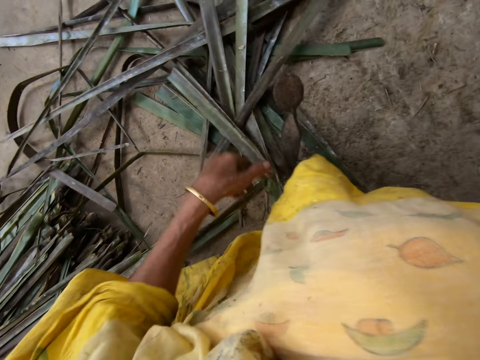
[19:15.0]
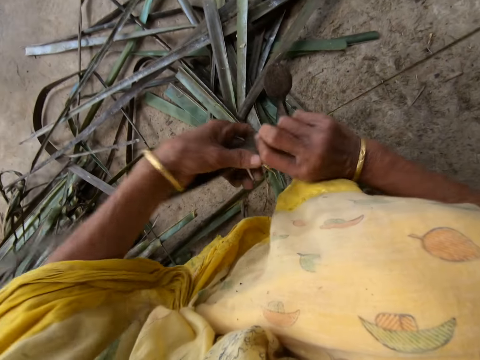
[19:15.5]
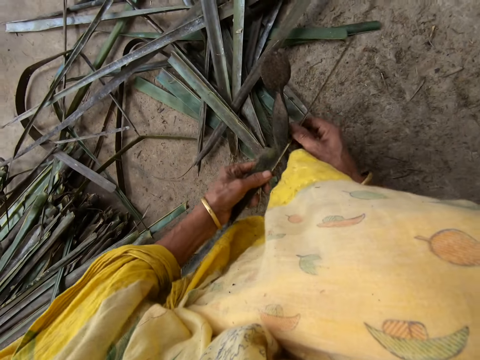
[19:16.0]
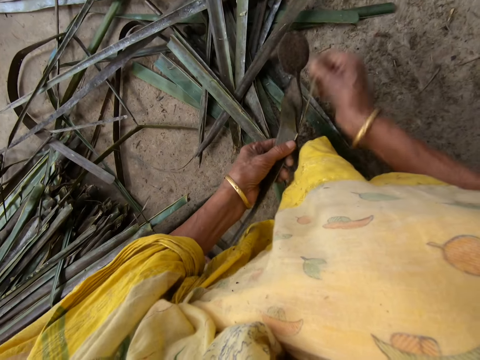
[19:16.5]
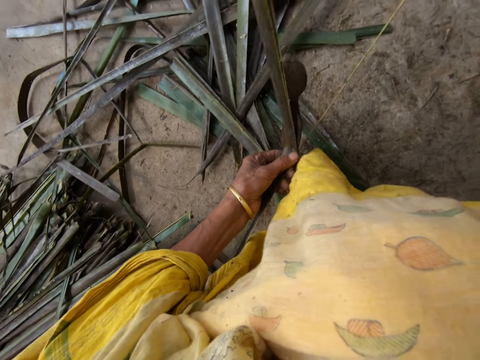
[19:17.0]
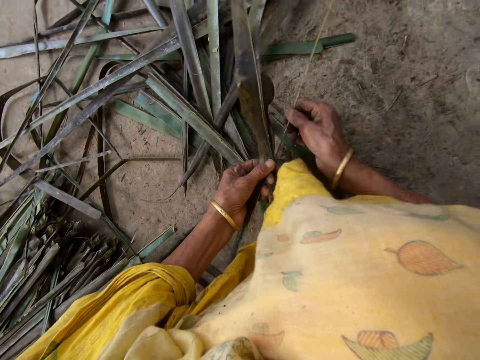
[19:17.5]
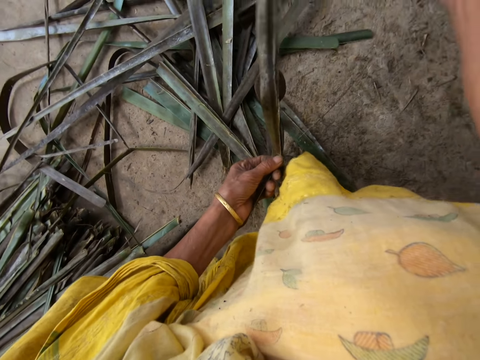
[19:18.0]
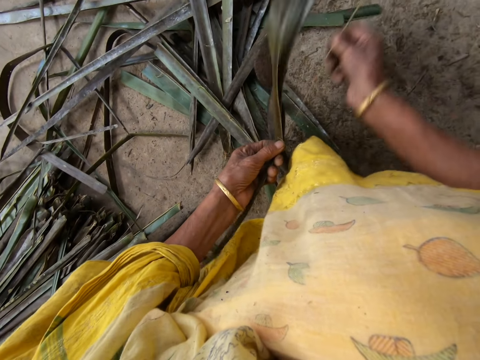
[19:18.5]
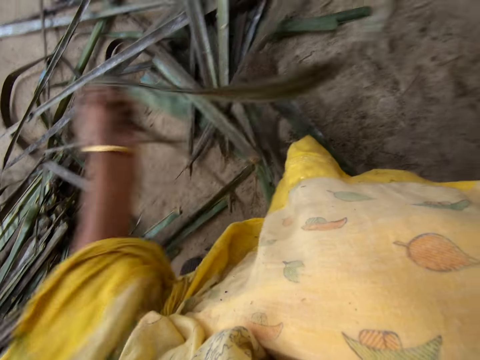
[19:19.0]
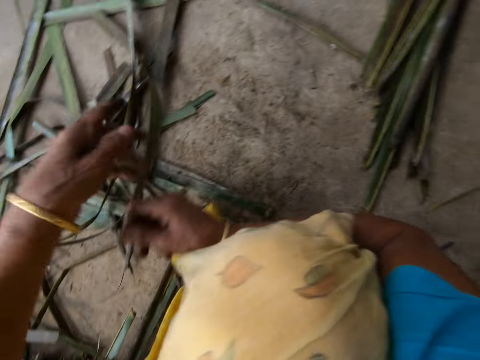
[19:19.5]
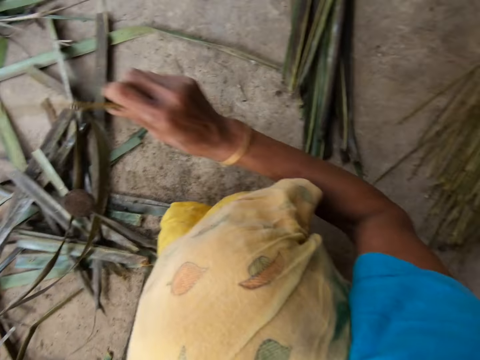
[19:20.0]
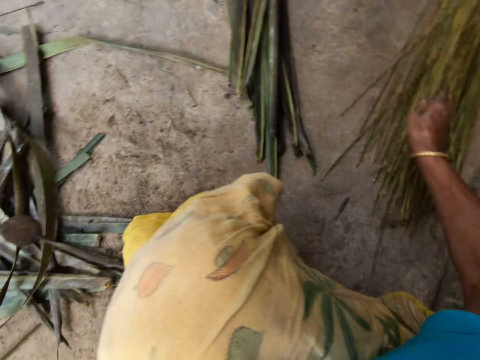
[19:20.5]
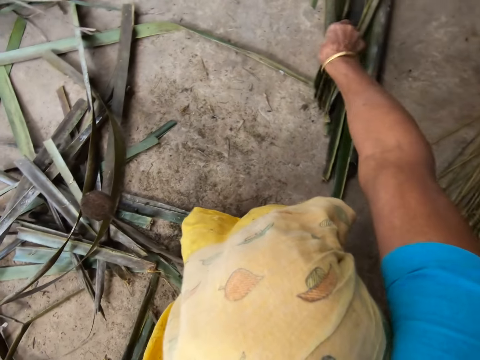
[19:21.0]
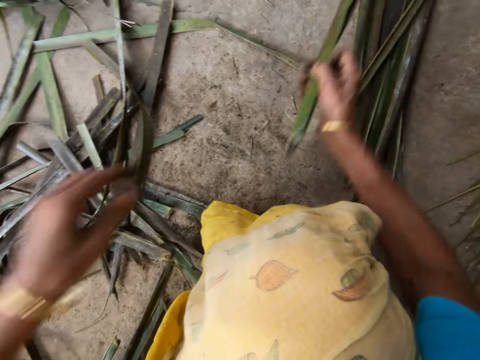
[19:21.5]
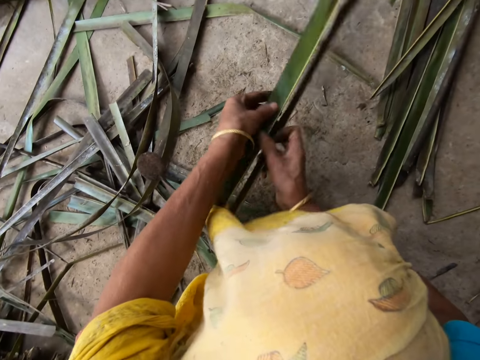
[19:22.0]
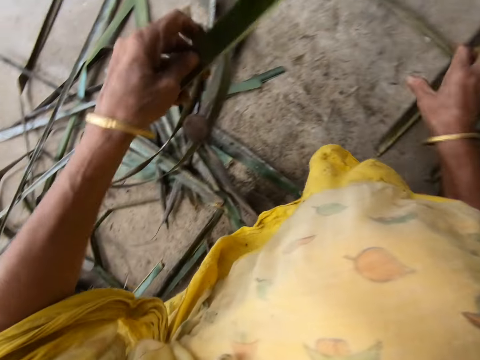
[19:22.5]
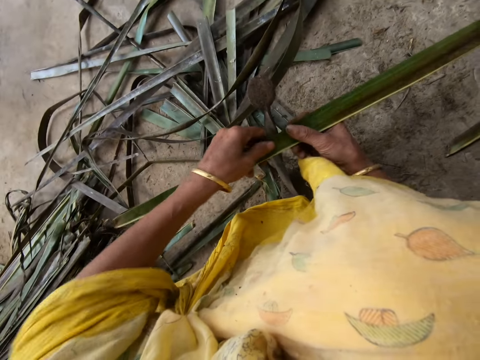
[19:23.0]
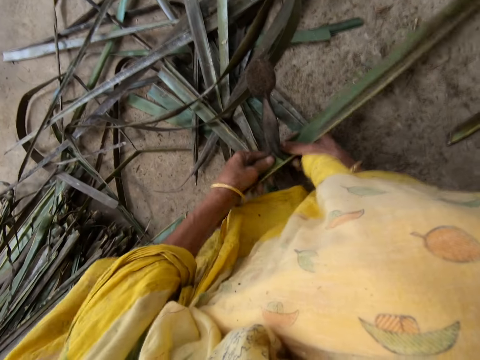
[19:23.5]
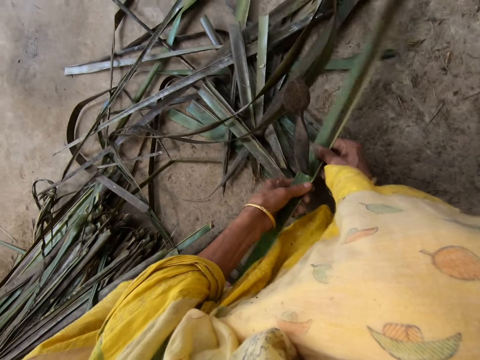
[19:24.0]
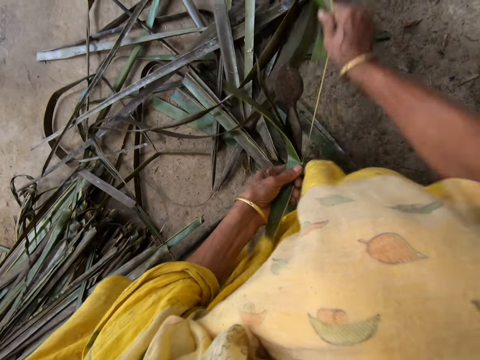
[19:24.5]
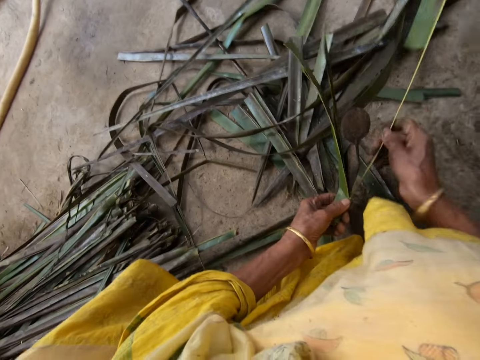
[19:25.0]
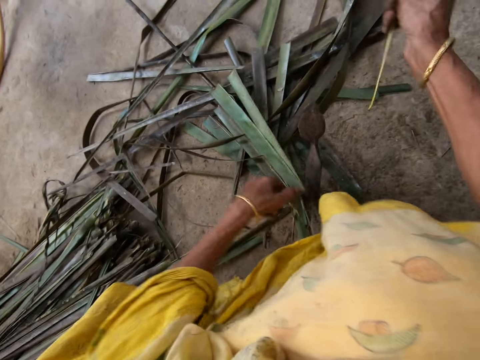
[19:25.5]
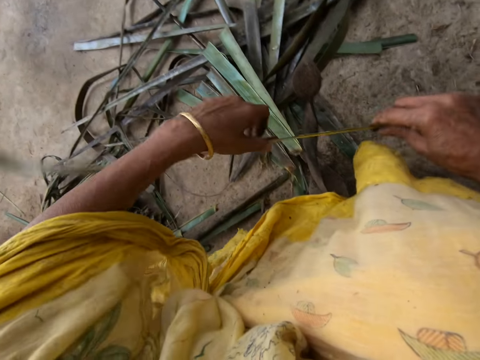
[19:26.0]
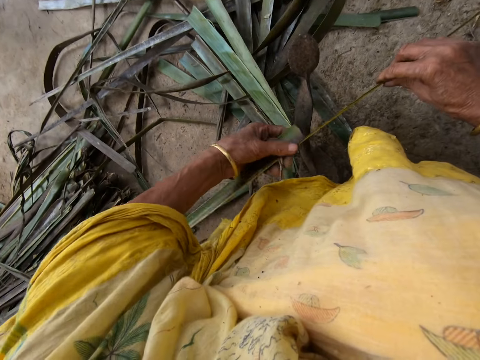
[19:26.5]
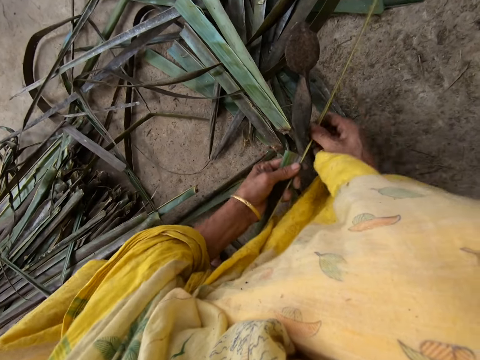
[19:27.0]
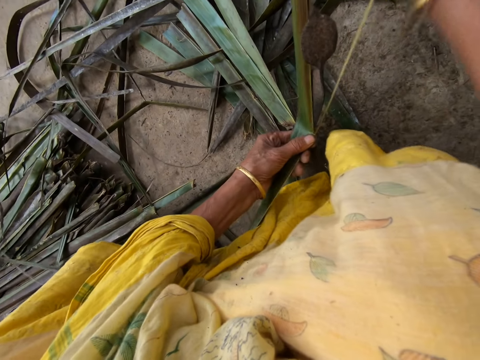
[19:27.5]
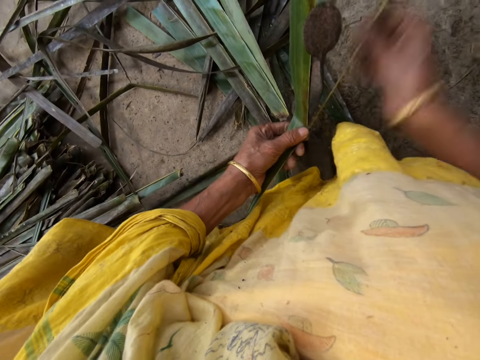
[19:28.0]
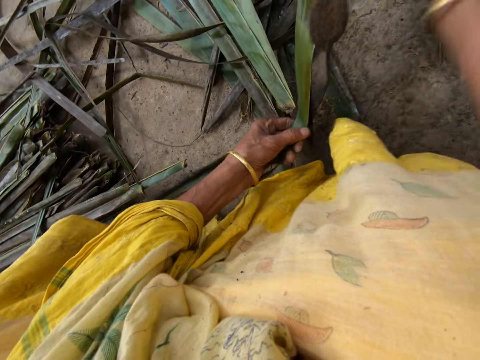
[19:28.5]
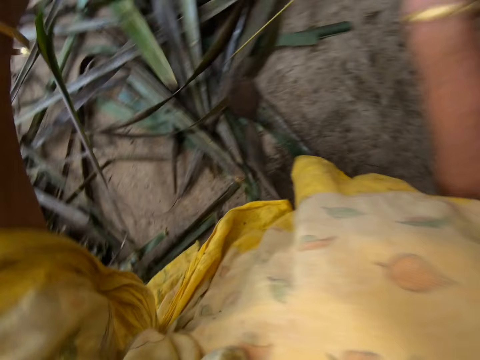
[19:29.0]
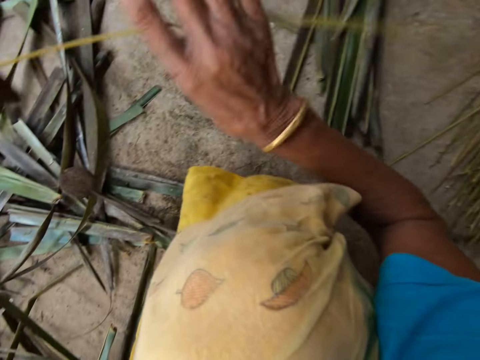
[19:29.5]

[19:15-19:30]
The camera wearer reaps a coconut leaf off the midrib on the vegetable cutter. She pulls the midrib on the coconut leaf. She drops the stick or midrib on the floor with her right hand. She picks up a leaflet or coconut leaf from the floor with her right hand. She reaps the coconut leaf off the midrib on the vegetable cutter or sharp edge iron rod on the floor. She pulls the midrib on the coconut leaf. She reaps the coconut leaf off the midrib on the vegetable cutter. She pulls the midrib on the coconut leaf. She puts the coconut leaf midrib on the floor.

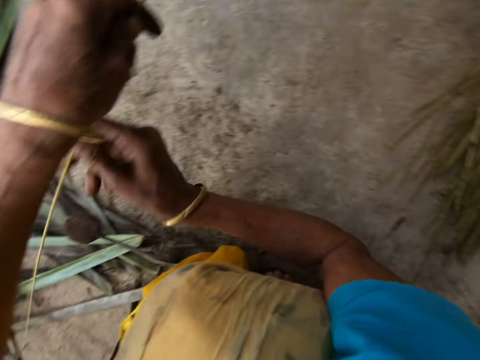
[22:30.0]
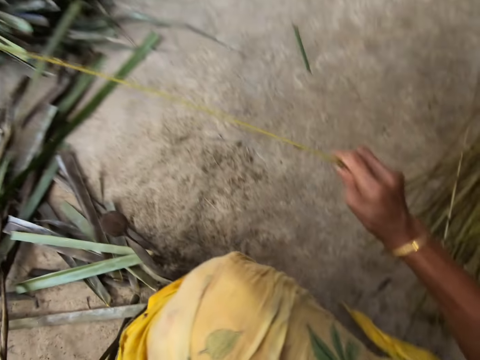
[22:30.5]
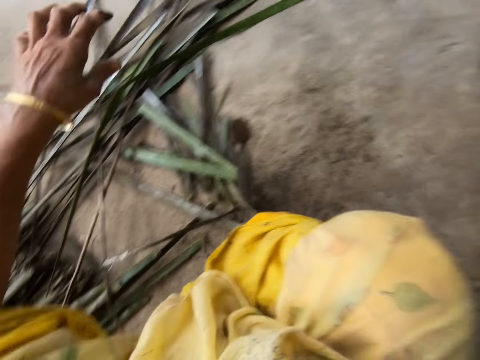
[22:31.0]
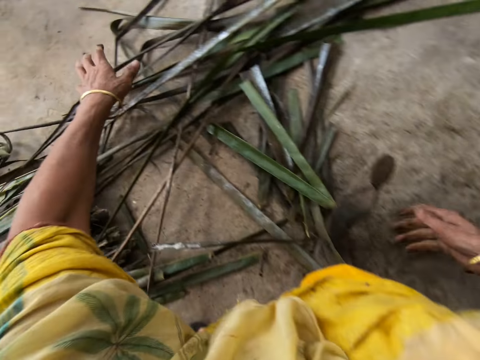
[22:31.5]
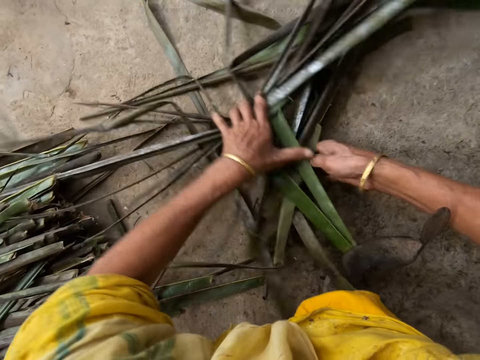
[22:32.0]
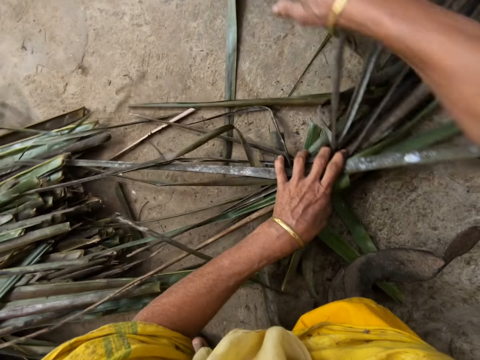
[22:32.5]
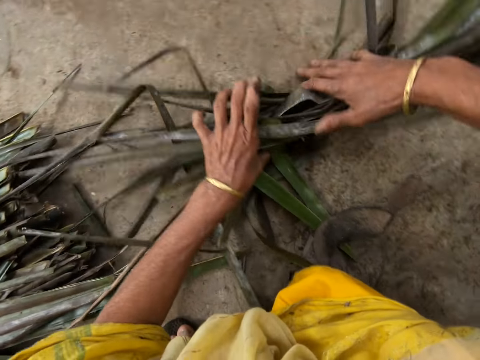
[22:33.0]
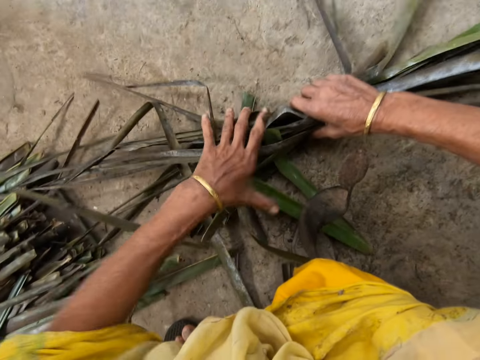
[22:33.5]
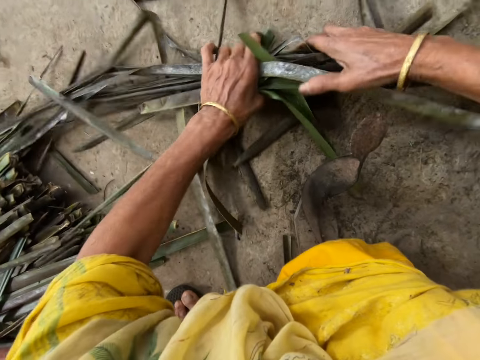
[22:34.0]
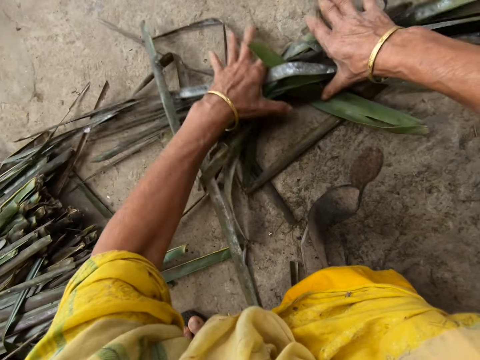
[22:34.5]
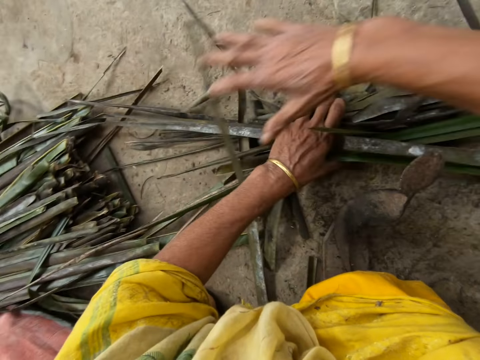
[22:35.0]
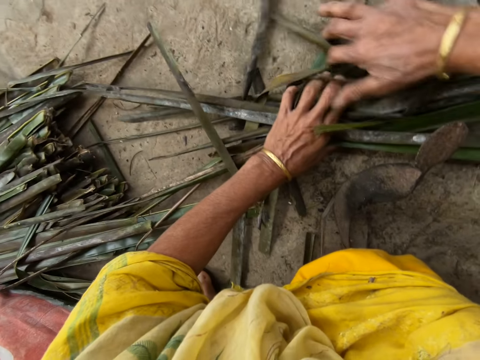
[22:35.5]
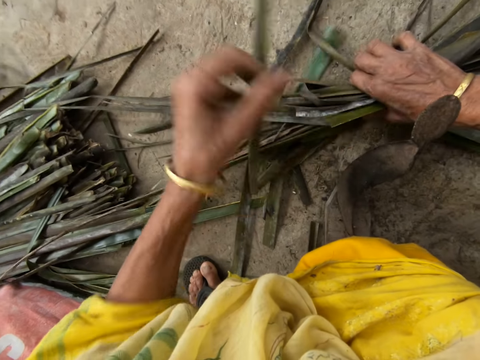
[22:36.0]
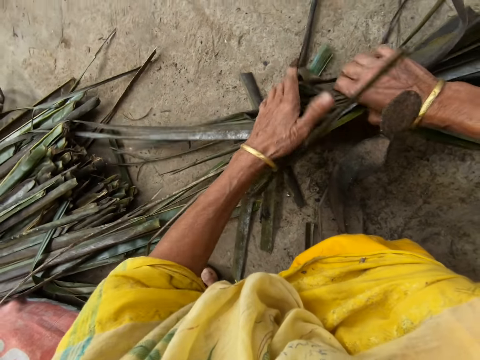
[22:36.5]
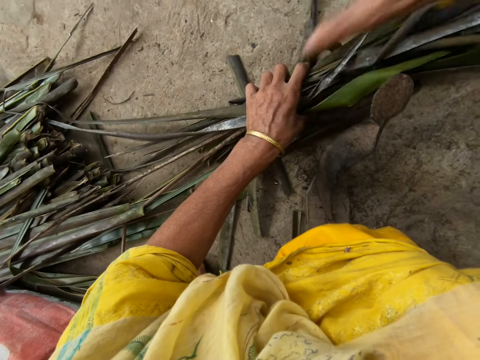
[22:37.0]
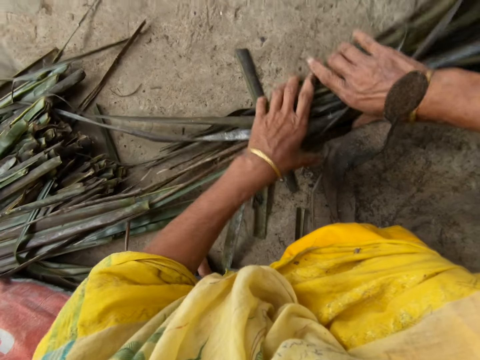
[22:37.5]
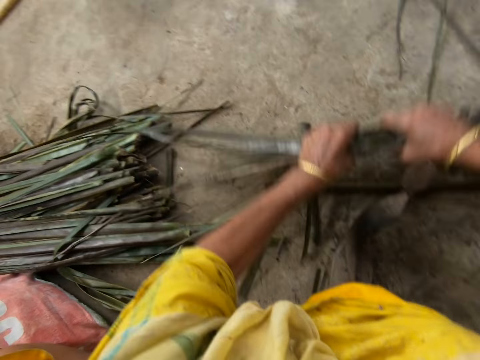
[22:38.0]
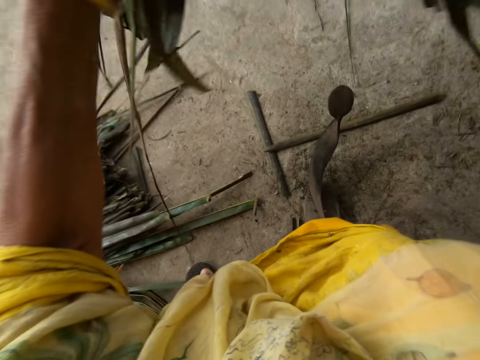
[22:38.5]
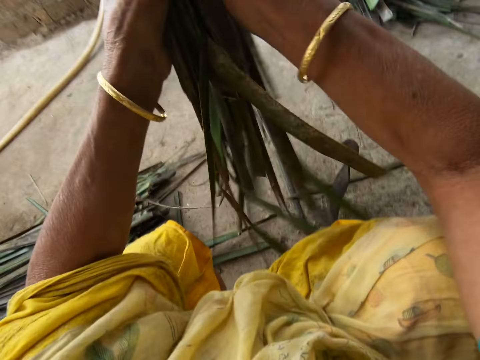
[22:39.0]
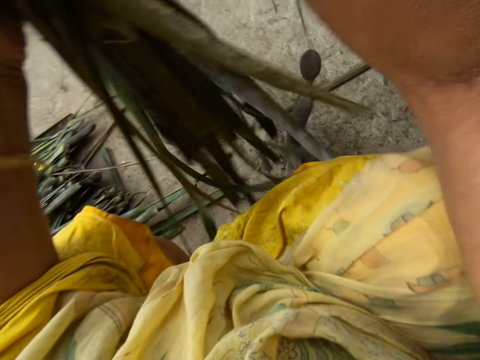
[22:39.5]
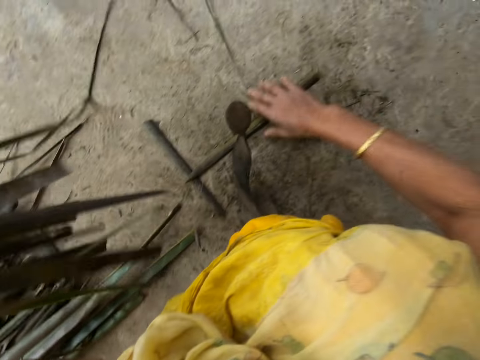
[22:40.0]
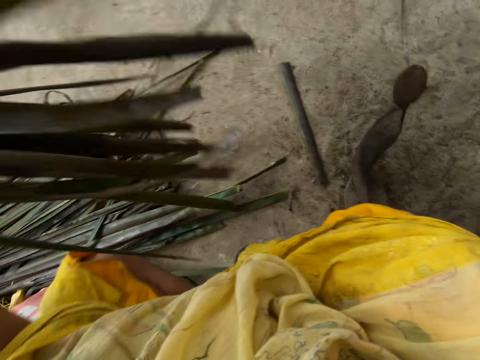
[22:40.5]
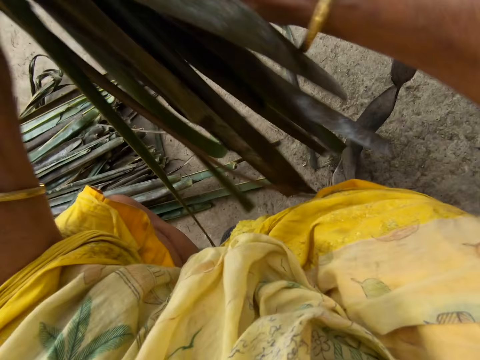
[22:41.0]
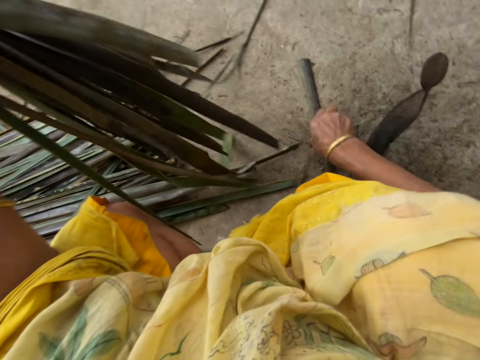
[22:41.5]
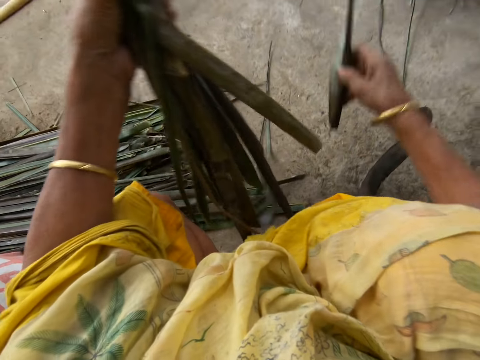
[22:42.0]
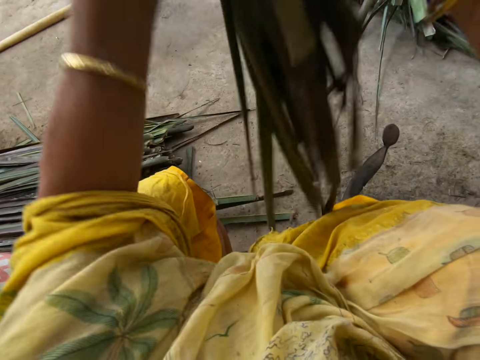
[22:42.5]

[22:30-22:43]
The camera wearer drops the stick on the floor with her right hand. She carries the leaflets from the floor with both her hands. She gathers coconut leaves on the floor. She folds the coconut leaves. She collects a coconut leaf on the floor. She puts the coconut leaves together. She collects a coconut leaf on the floor. She puts the coconut leaves together.
